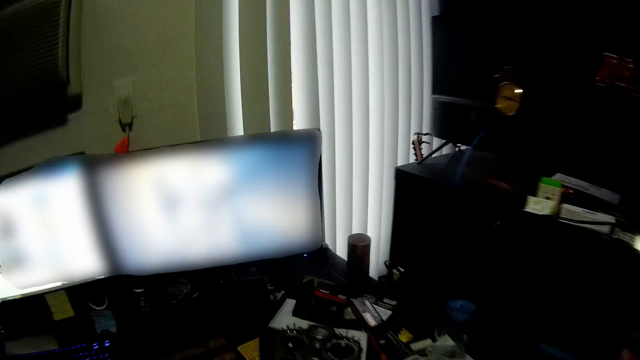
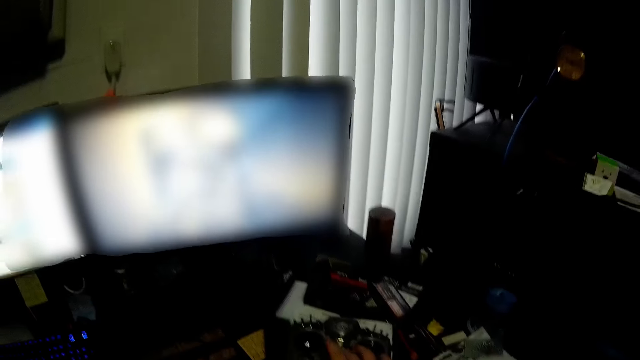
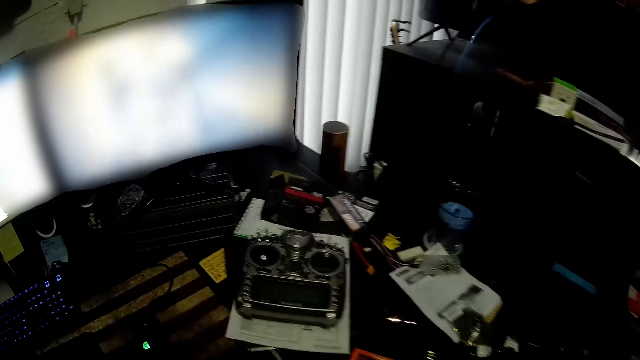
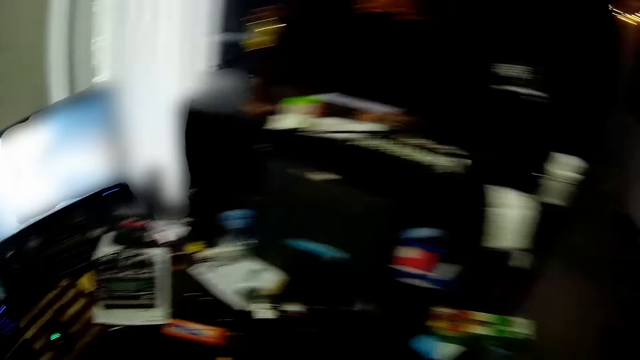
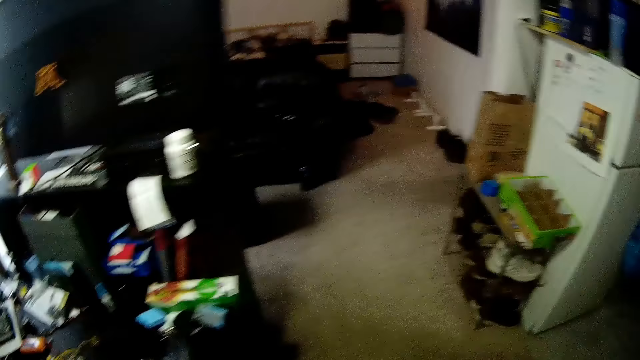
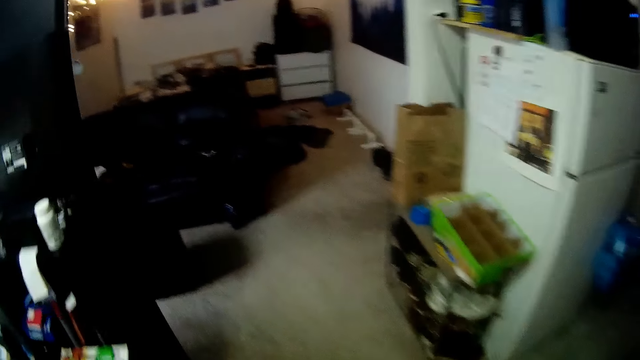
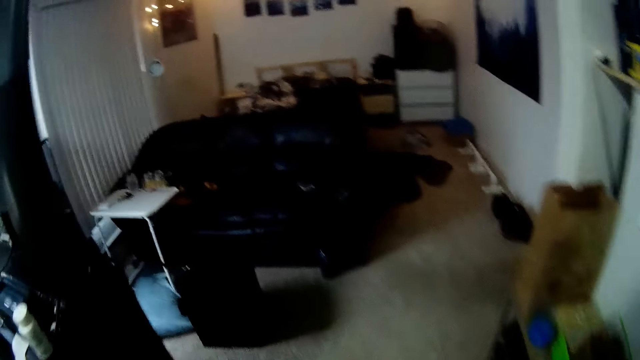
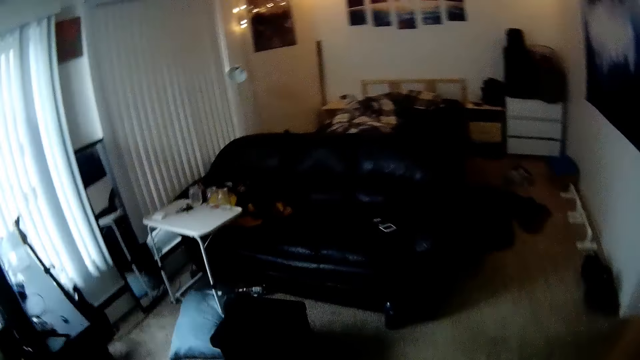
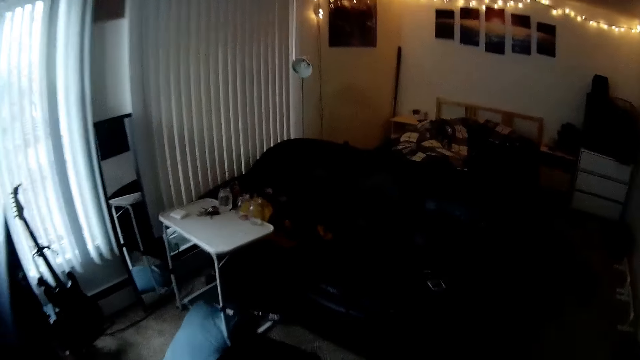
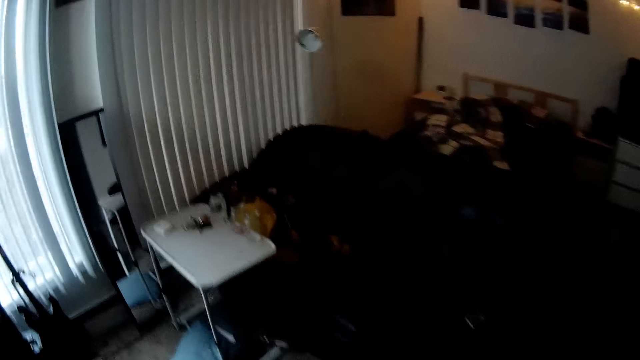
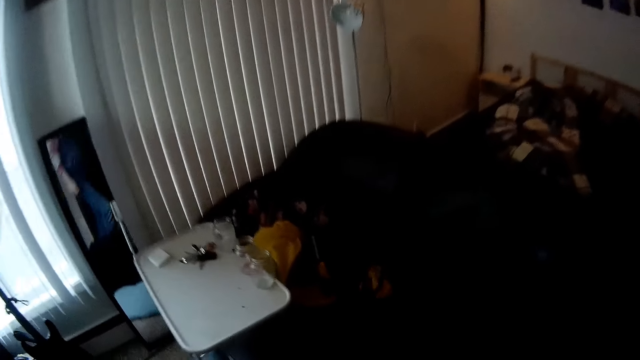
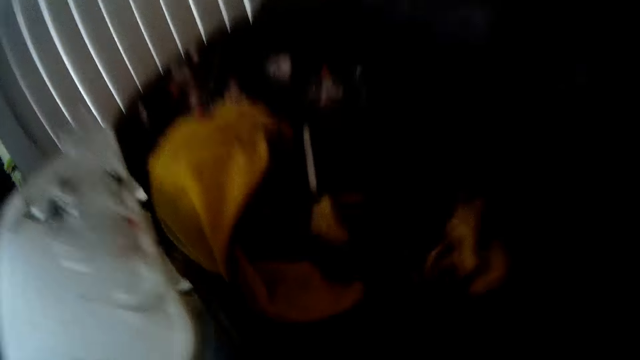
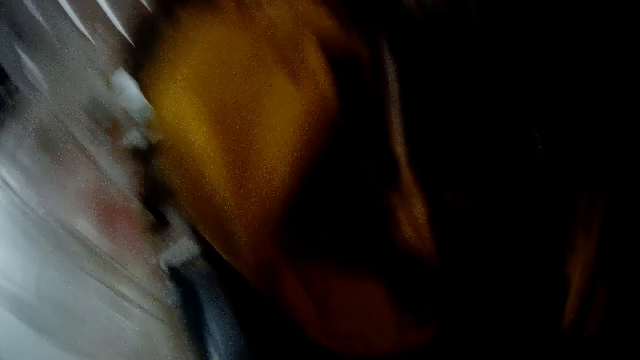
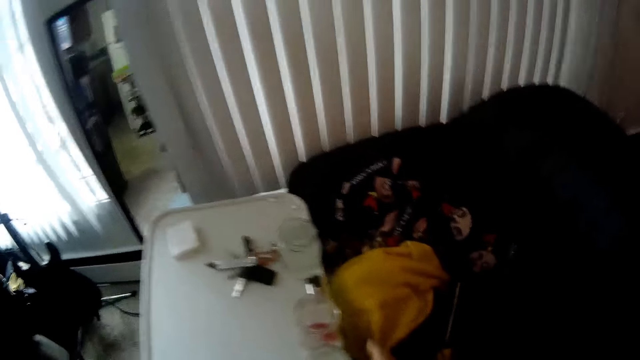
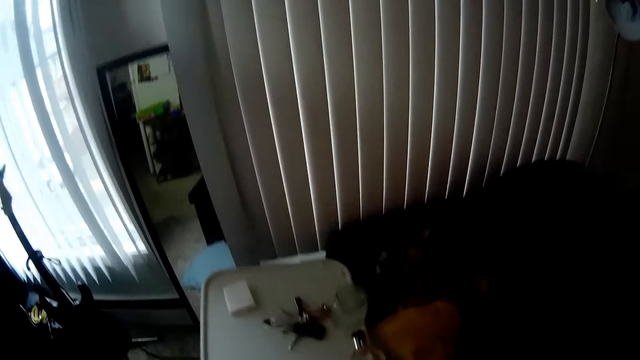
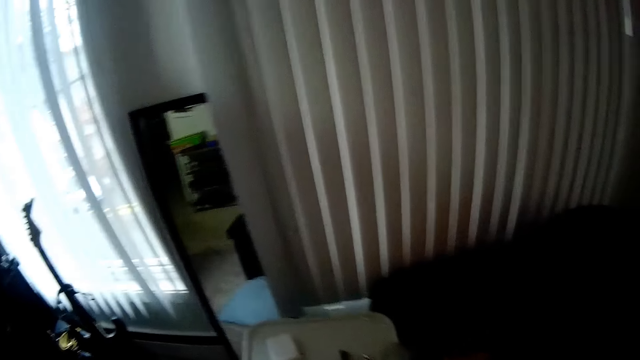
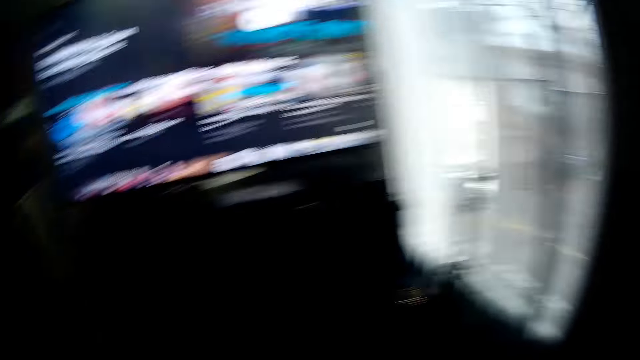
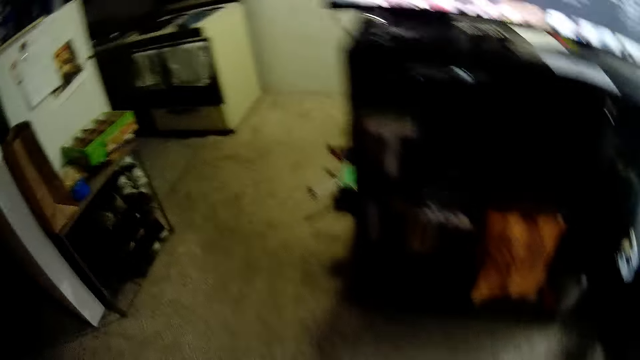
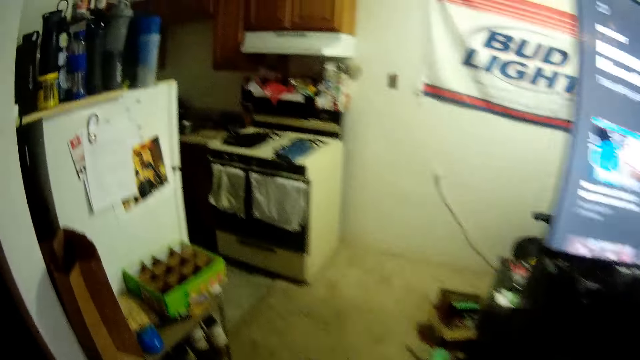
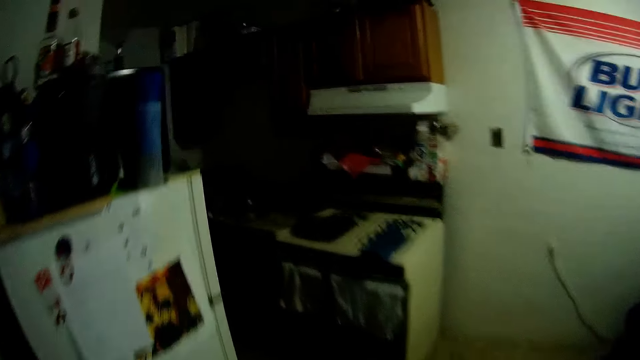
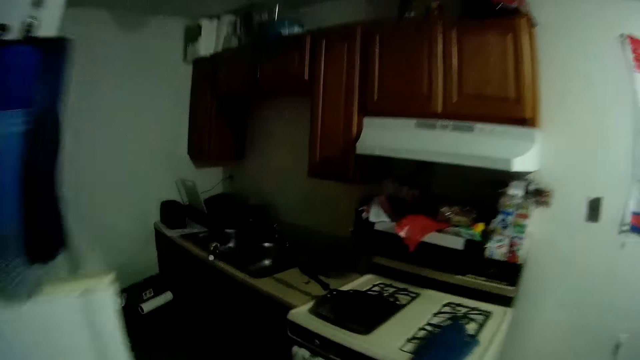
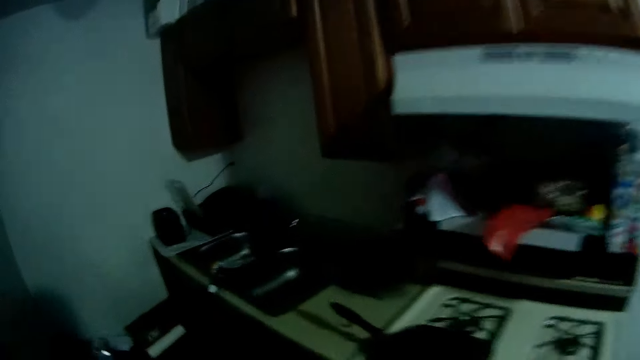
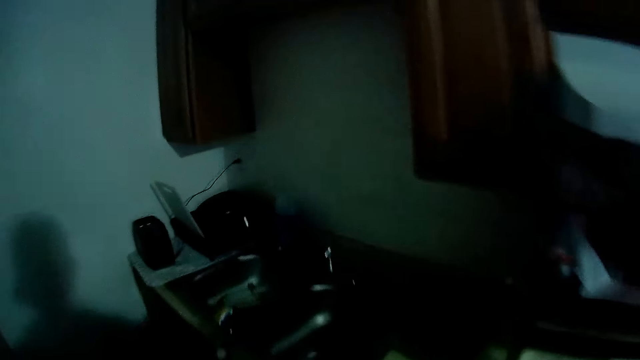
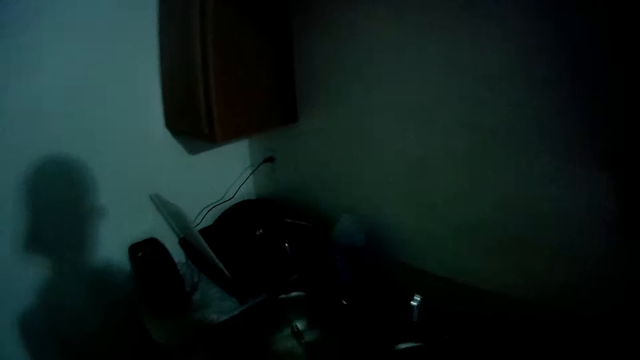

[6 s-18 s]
The camera wearer turns on music. They tap on a machine with a hand and walk around a room. They pick up a tin from a table. They walk around the room.

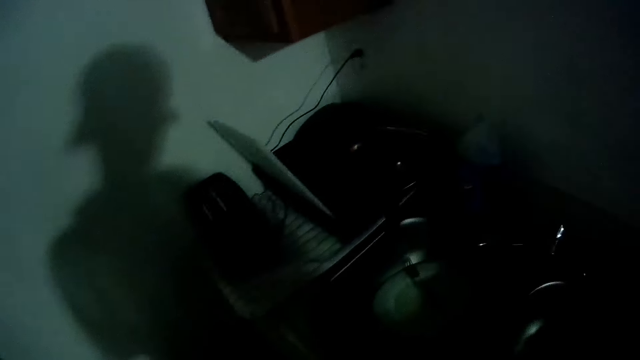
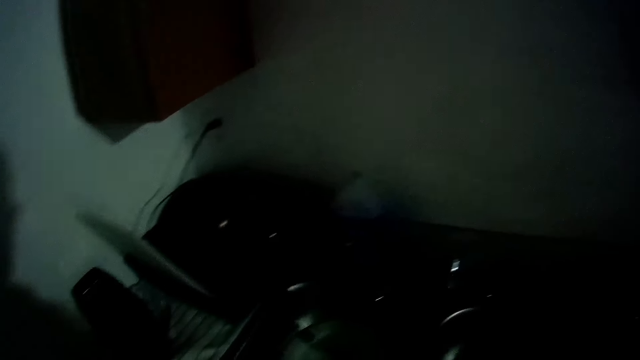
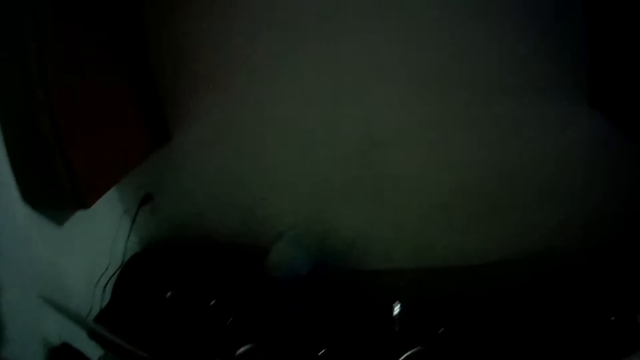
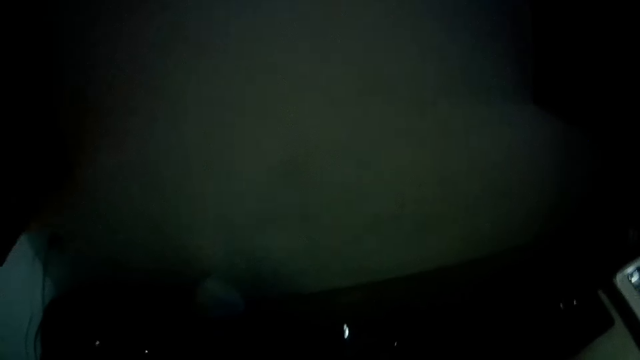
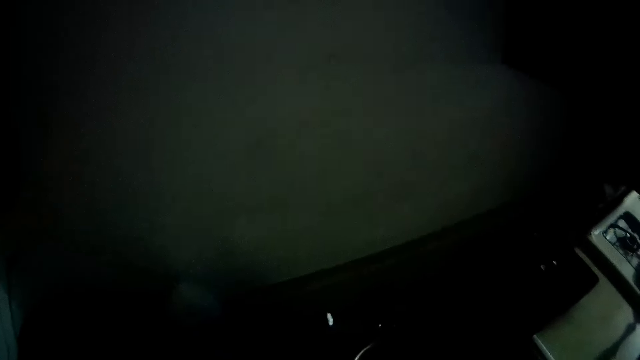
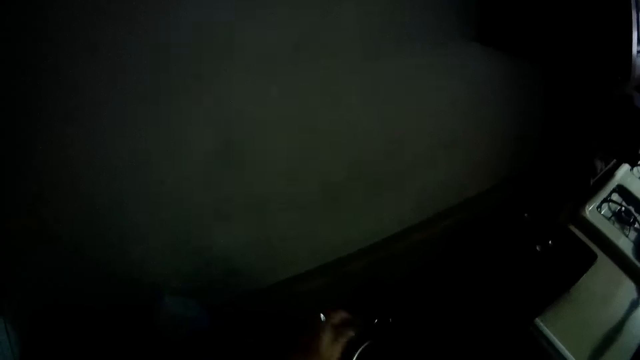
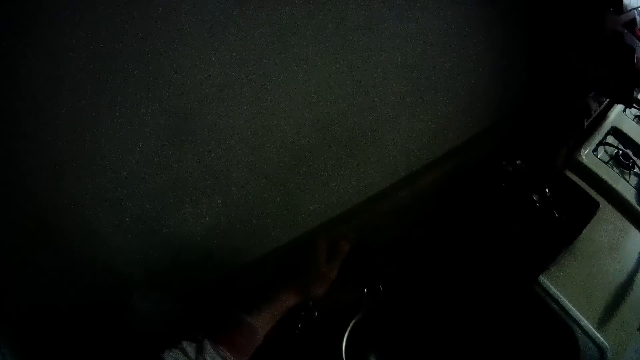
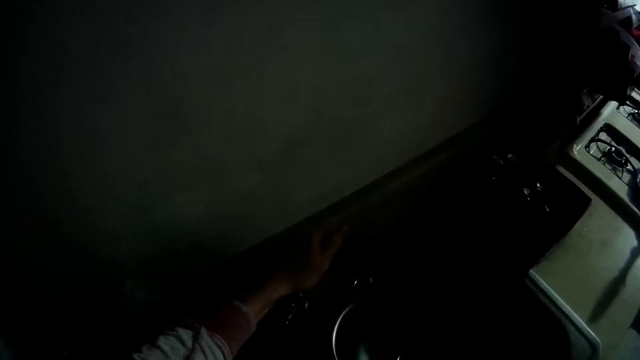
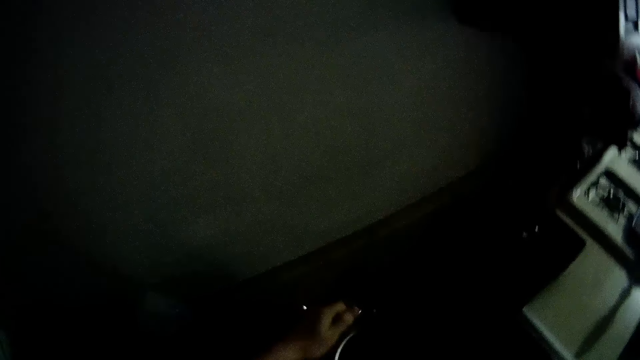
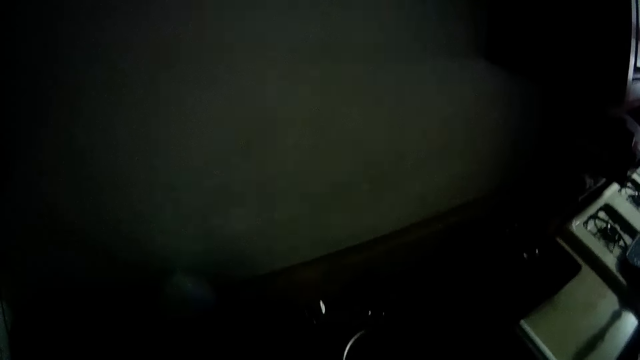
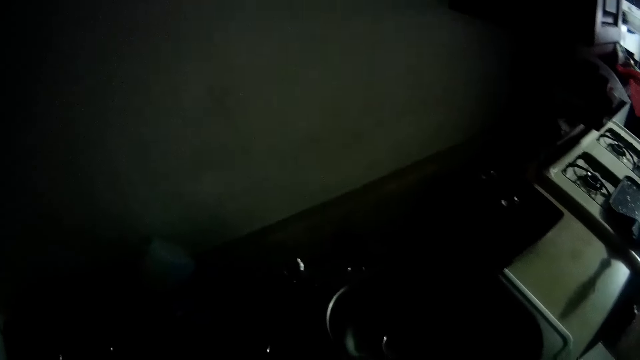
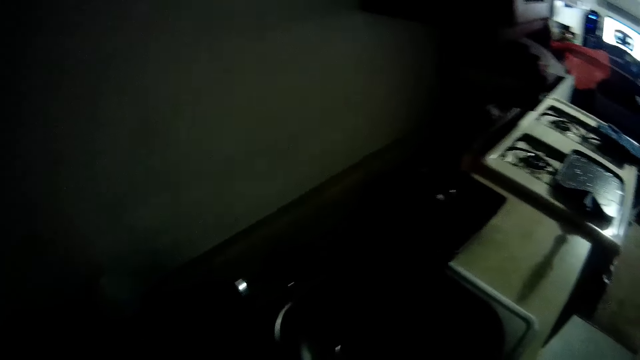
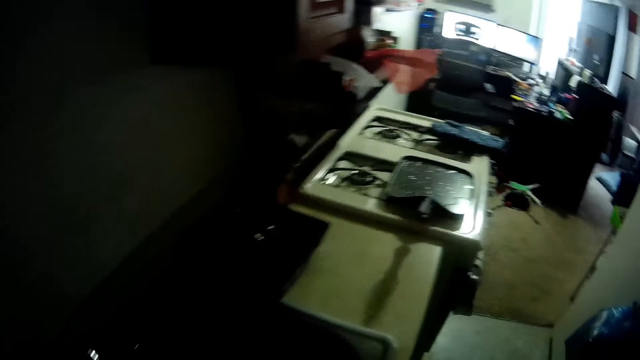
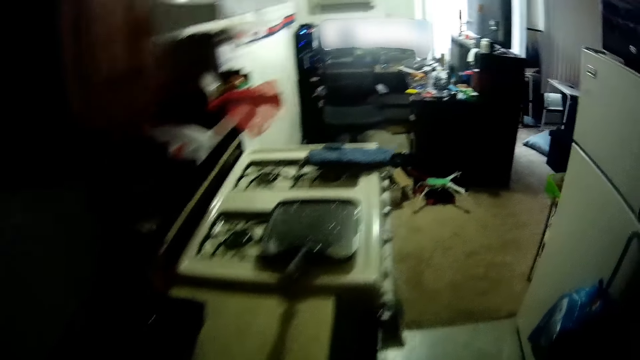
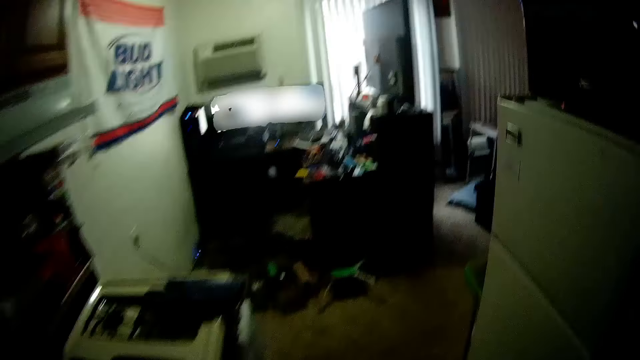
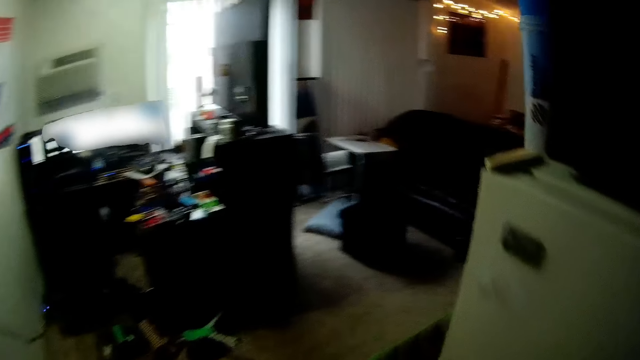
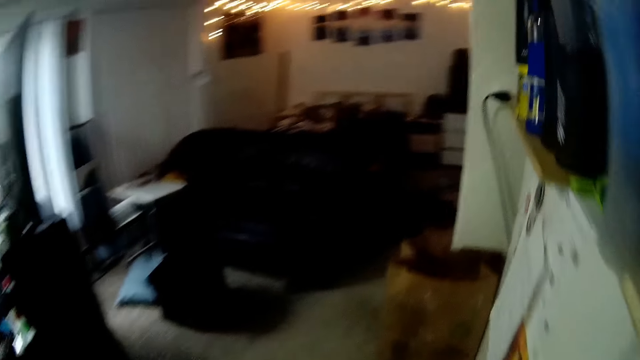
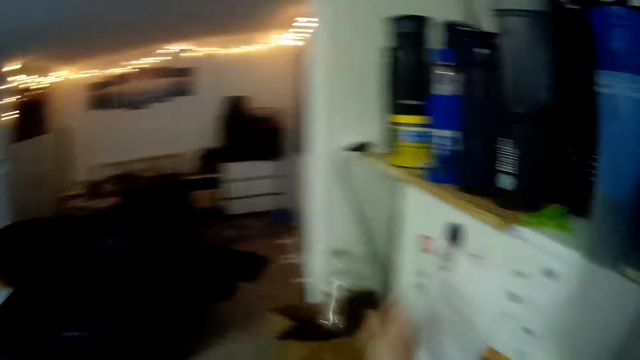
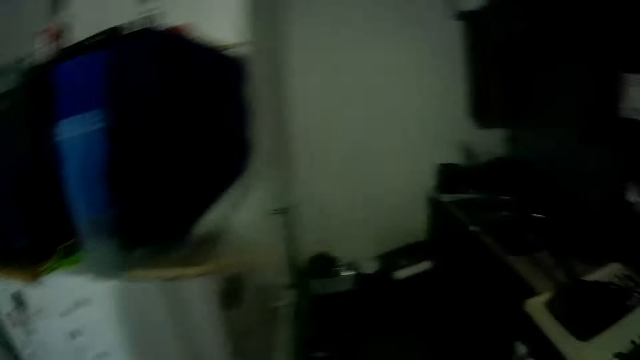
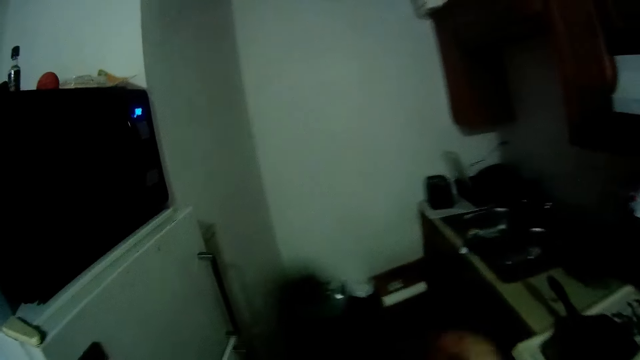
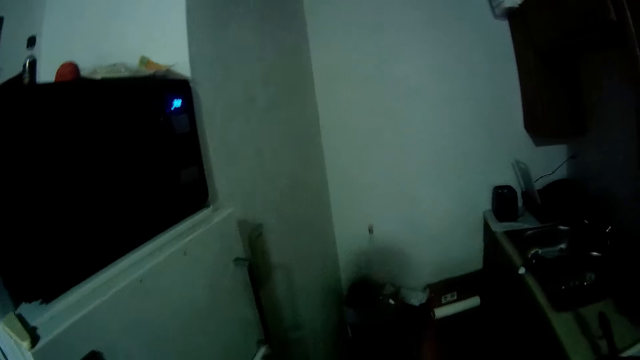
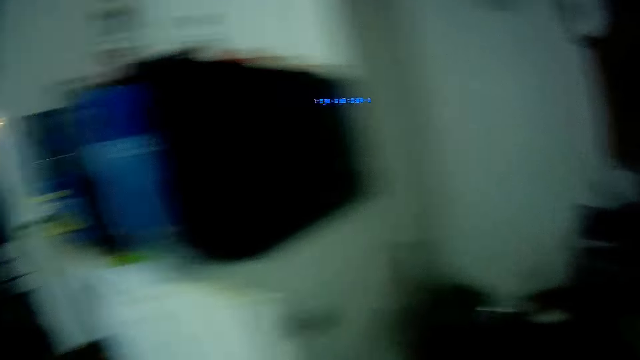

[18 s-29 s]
The camera wearer looks around a kitchen. They open a tap with a hand. They turn off the tap. They walk around the kitchen. They drop a sachet or bottle in a waste bin. They throw a piece of paper in the waste bin.
